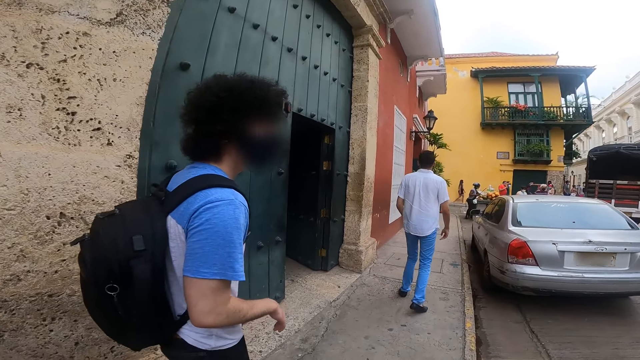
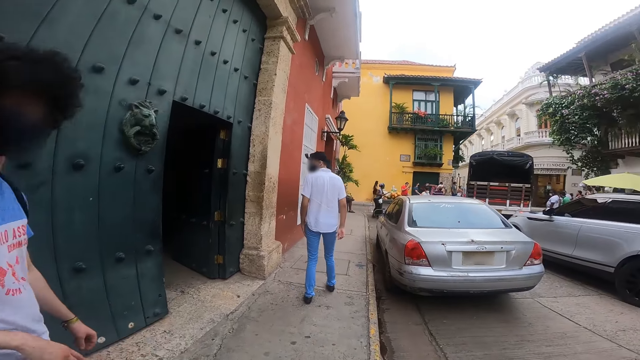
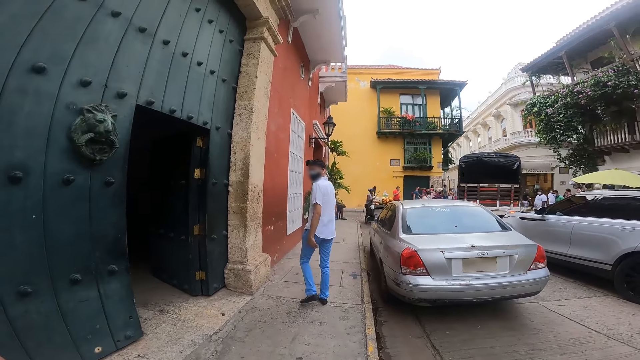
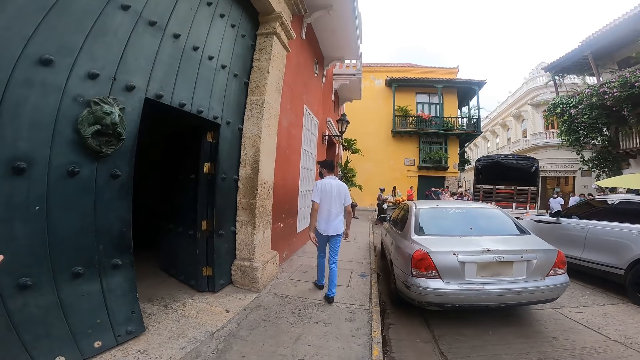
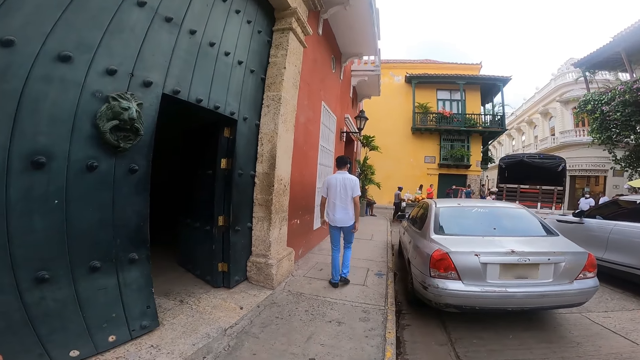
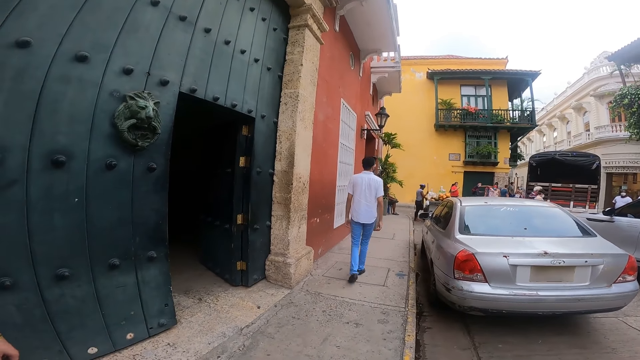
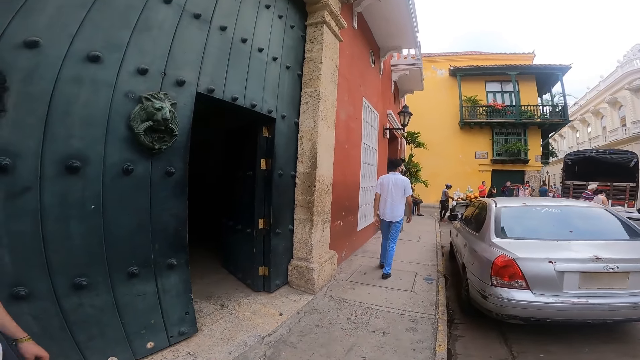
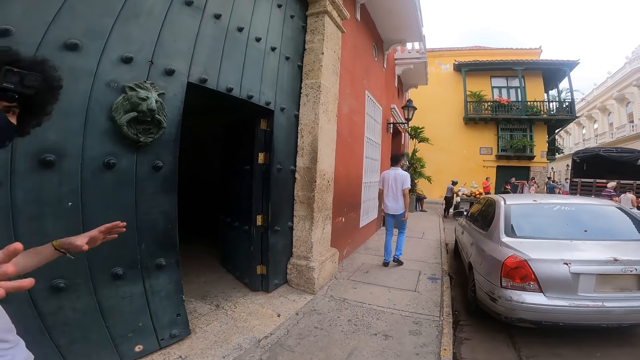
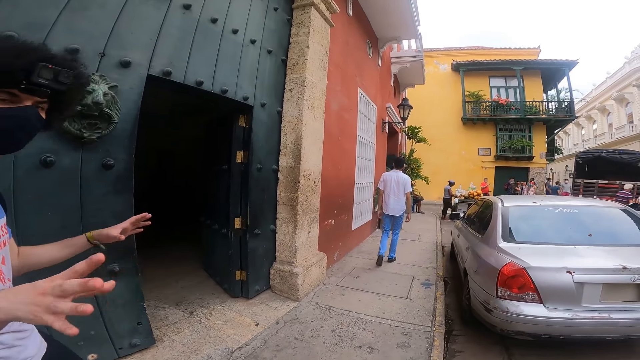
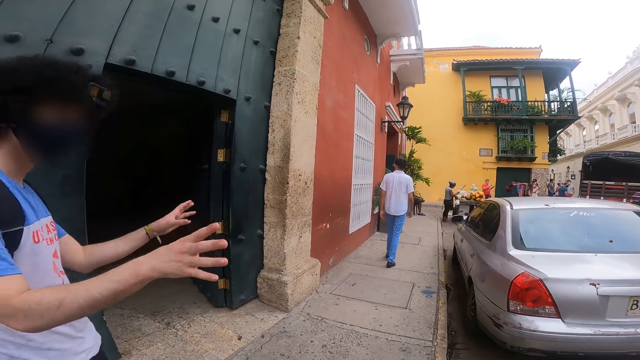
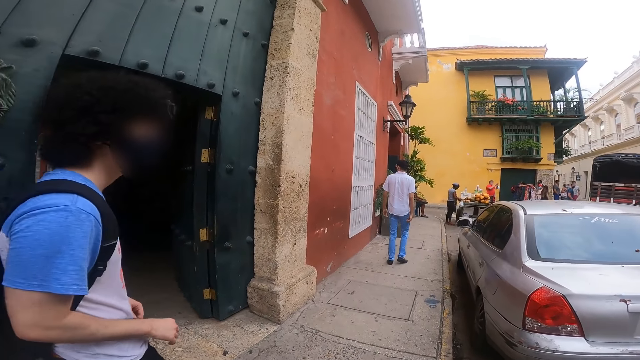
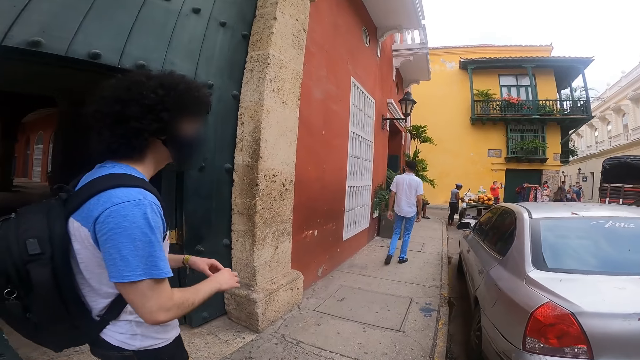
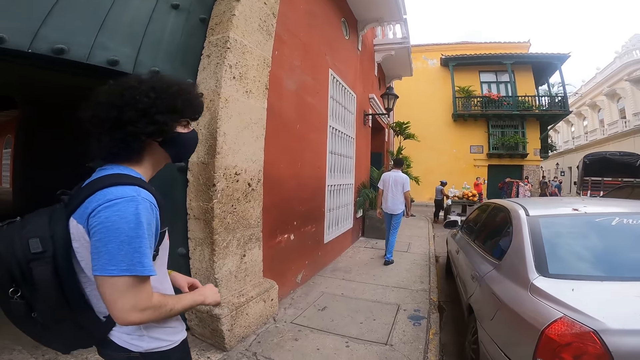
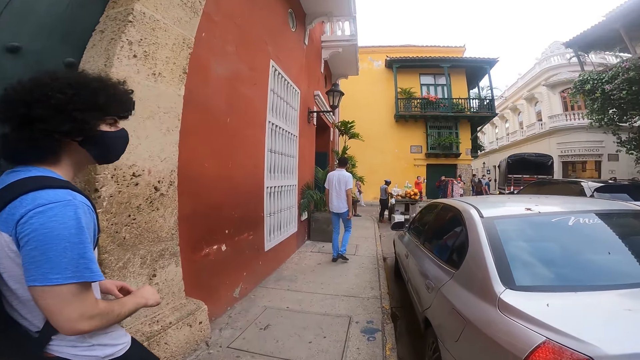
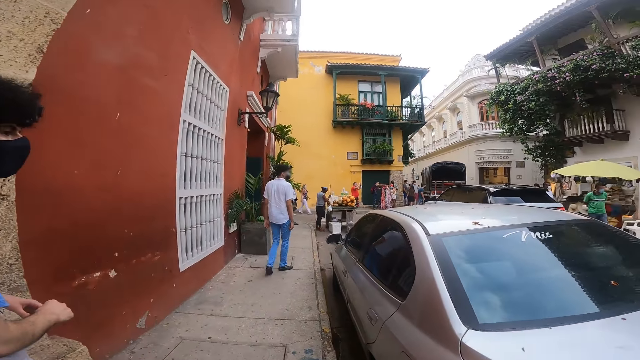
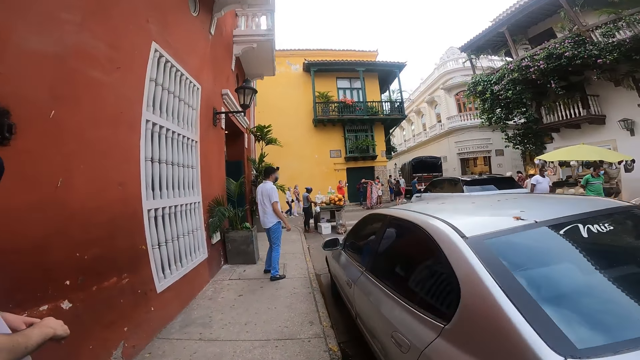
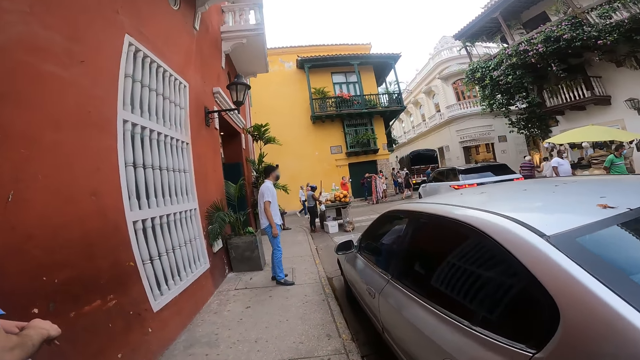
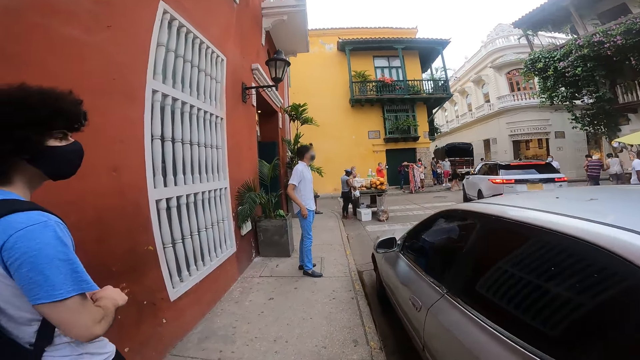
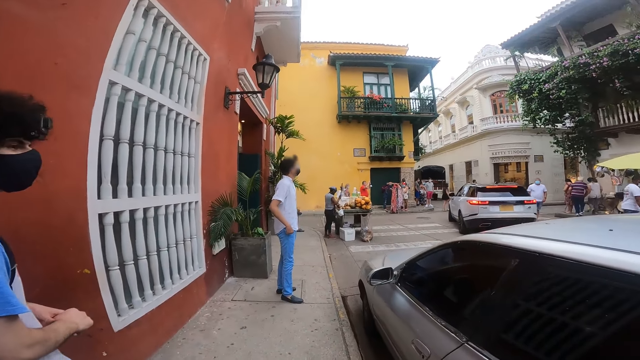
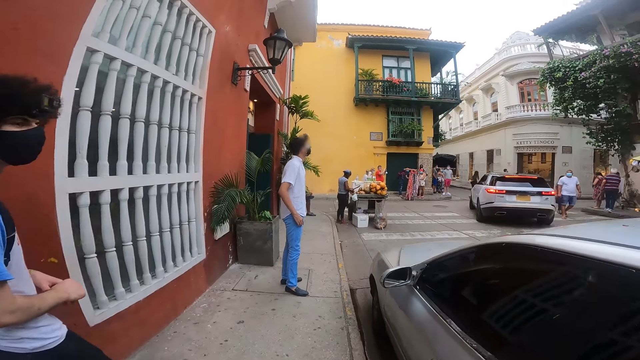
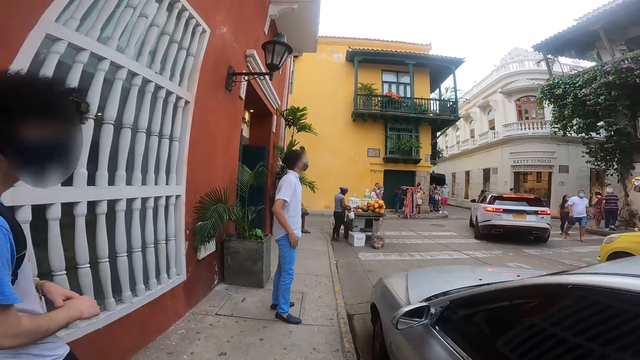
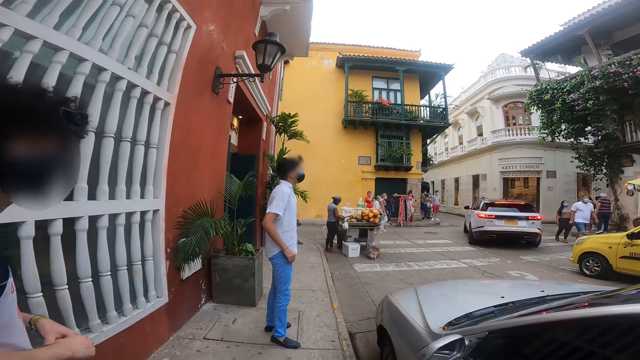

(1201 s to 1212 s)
The camera wearer converses with a man. A woman breaks a coconut with a cutlass in her right hand. The man walks around a sidewalk. The camera wearer walks on the sidewalk.

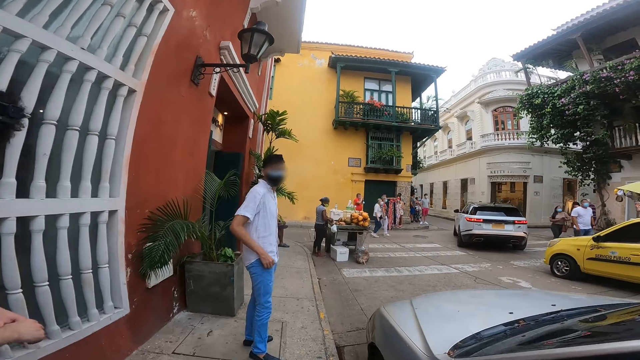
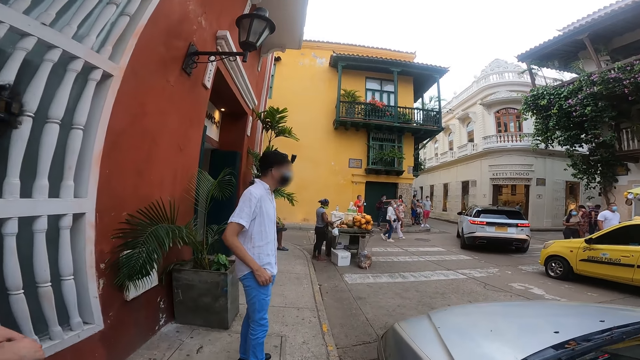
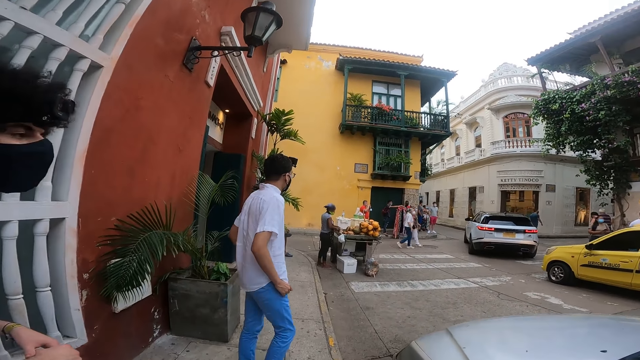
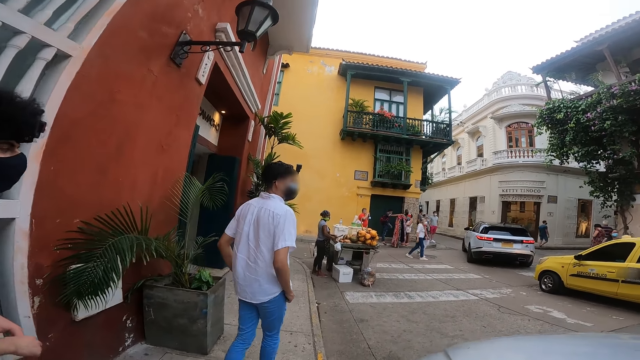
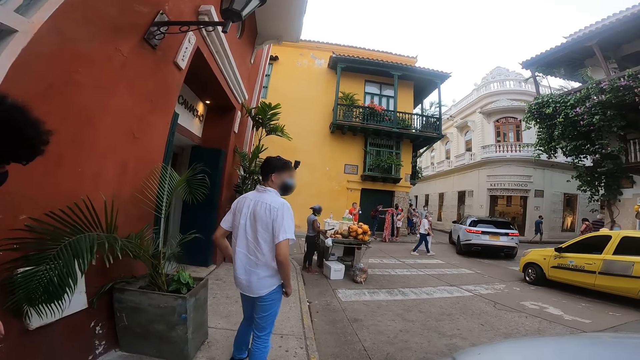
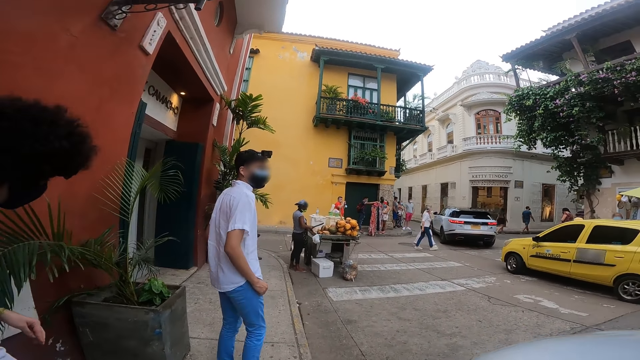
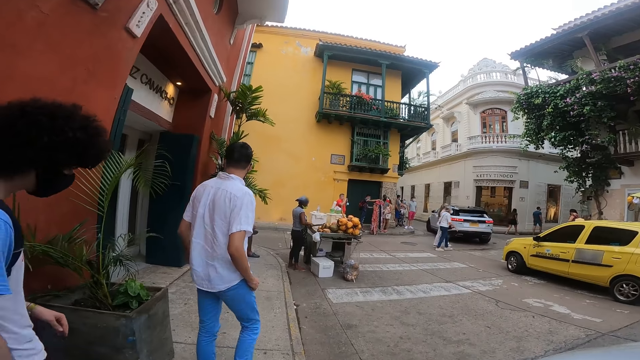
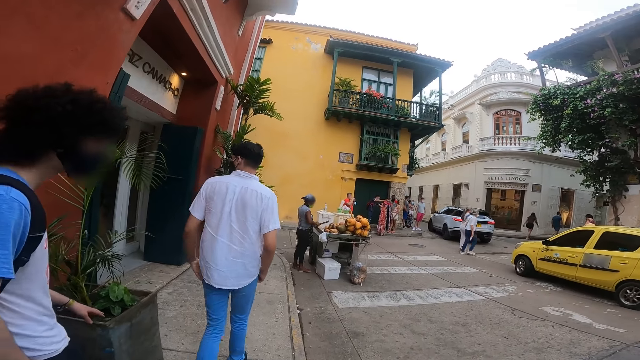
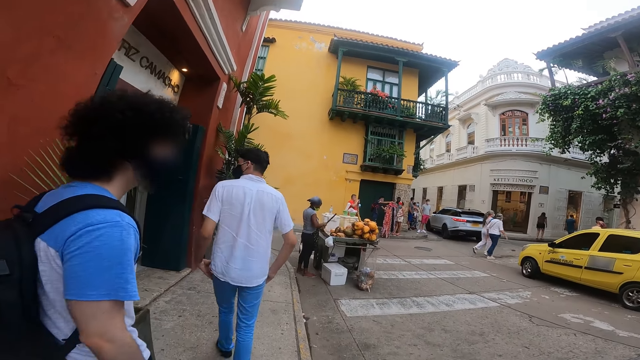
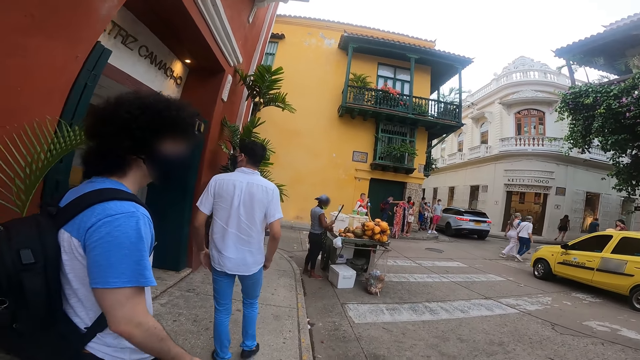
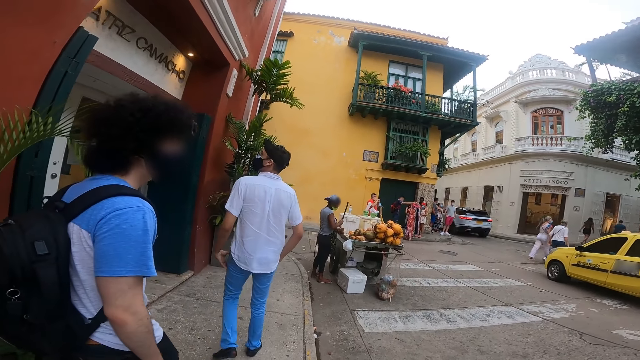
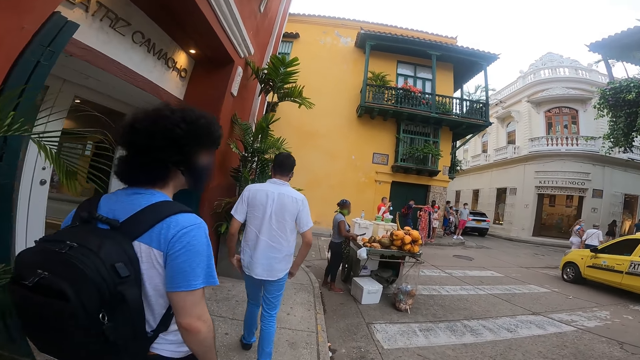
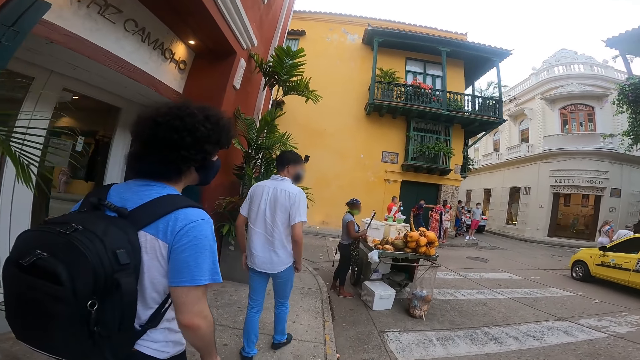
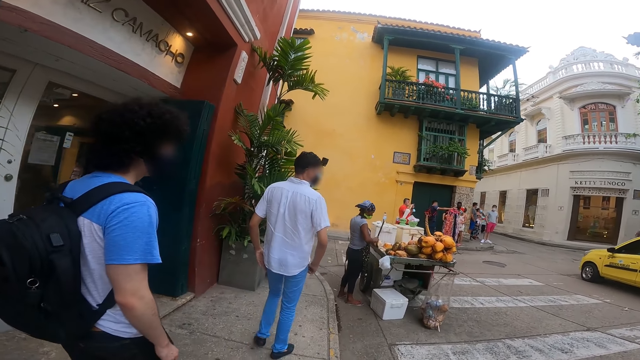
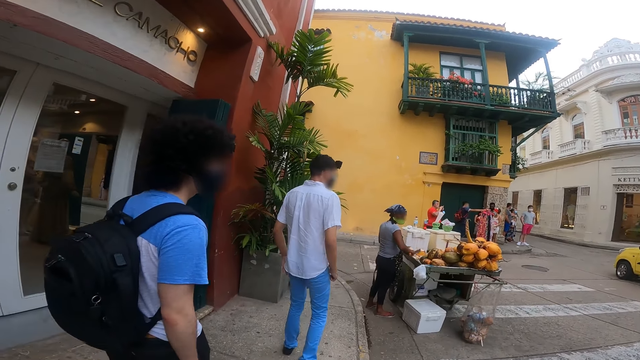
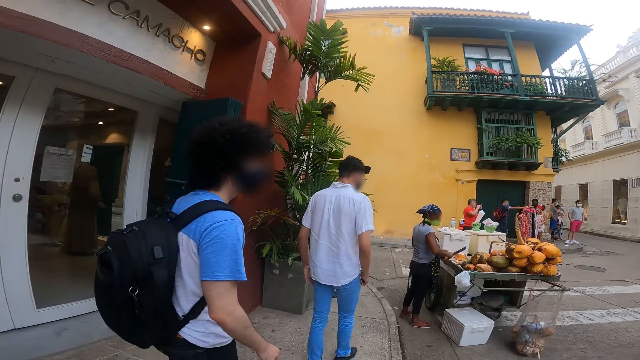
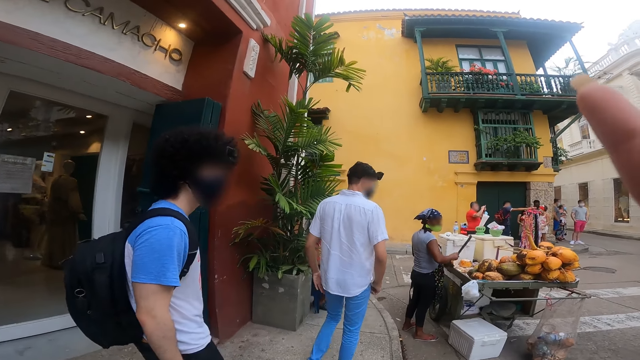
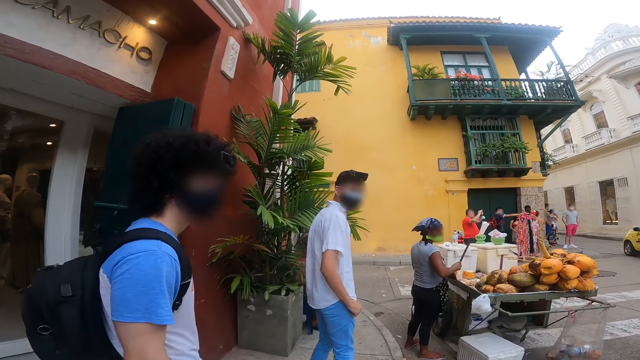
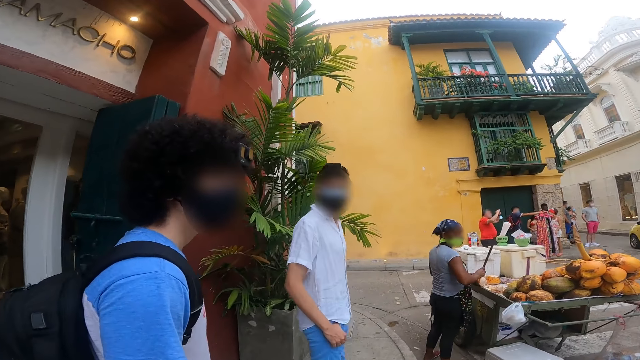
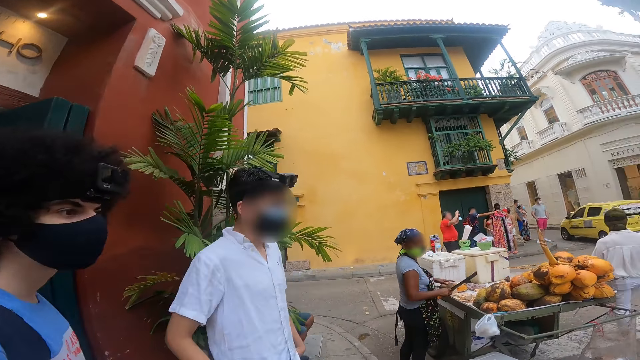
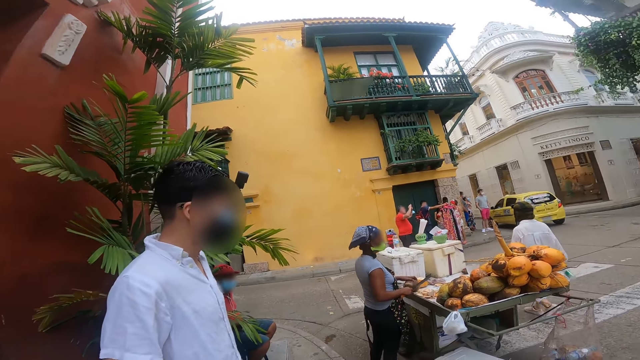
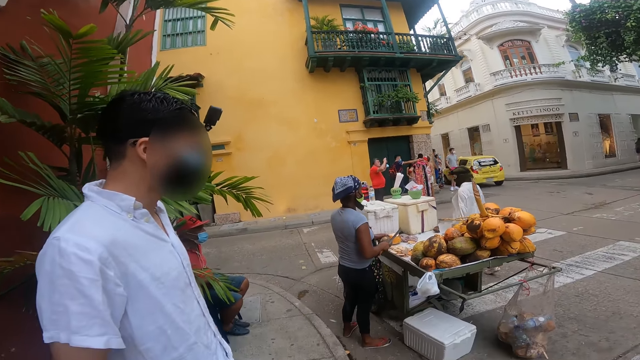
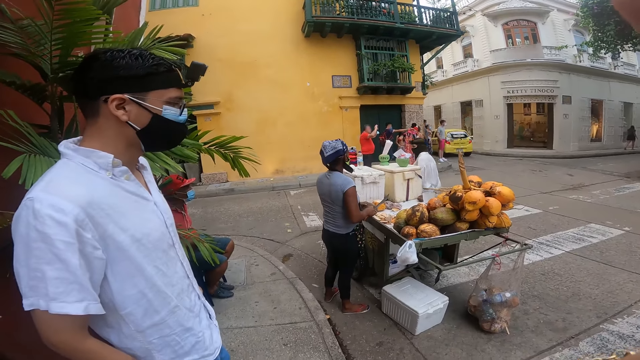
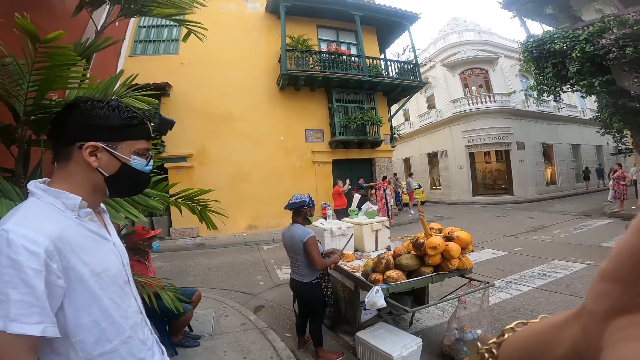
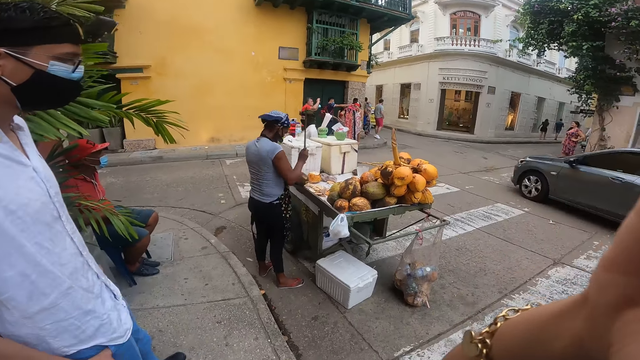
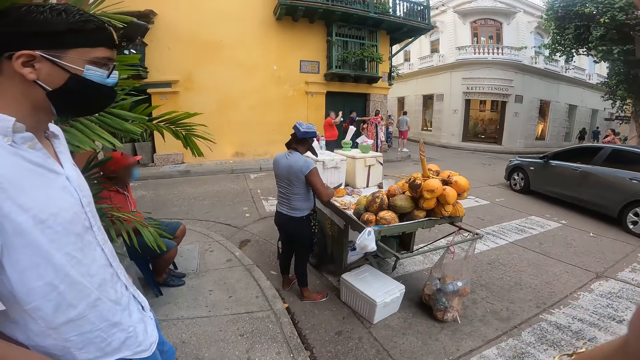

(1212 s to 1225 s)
A man walks around a sidewalk. The camera wearer walks on the sidewalk. She adjusts the camera on her head with her right hand. She looks around the sidewalk.
